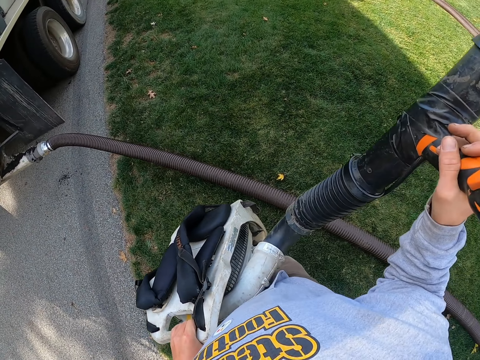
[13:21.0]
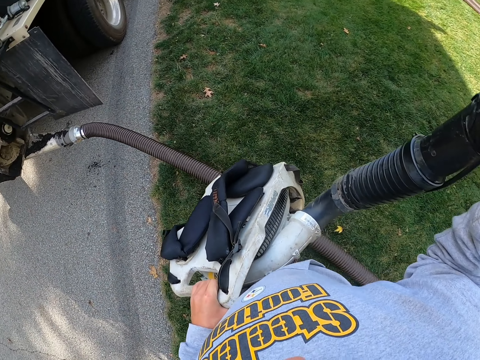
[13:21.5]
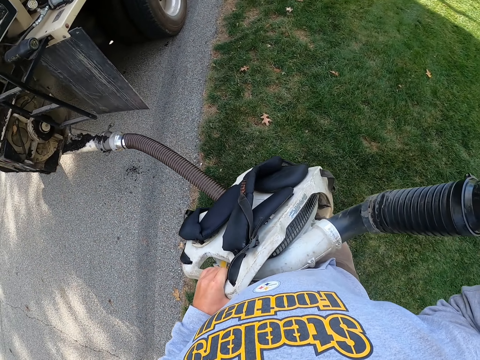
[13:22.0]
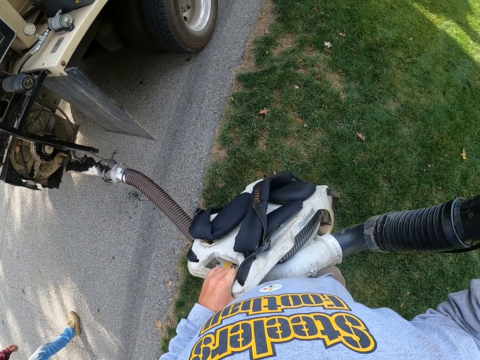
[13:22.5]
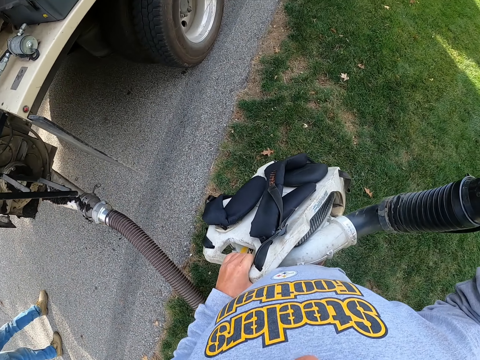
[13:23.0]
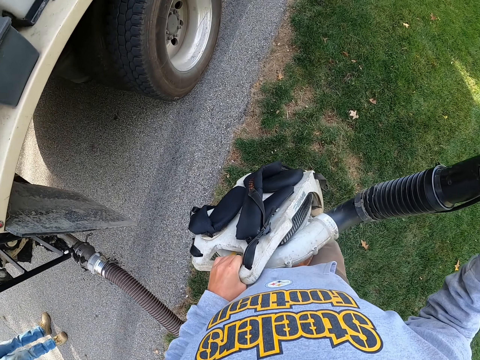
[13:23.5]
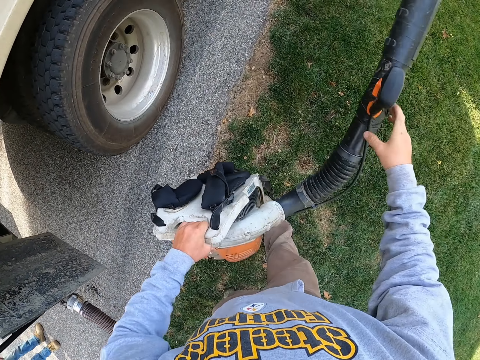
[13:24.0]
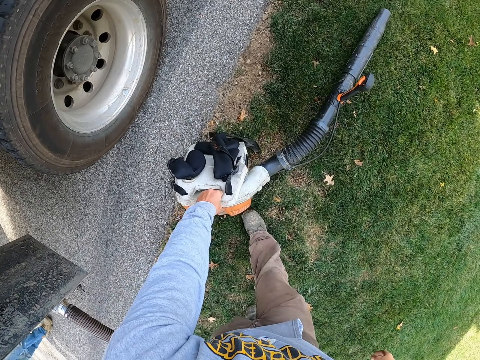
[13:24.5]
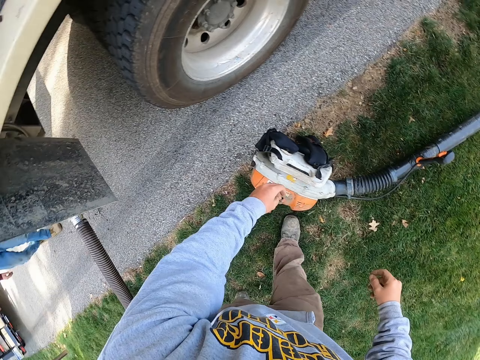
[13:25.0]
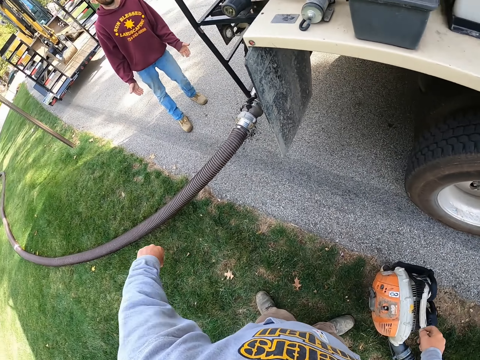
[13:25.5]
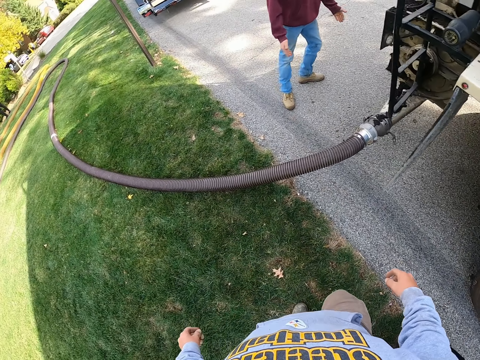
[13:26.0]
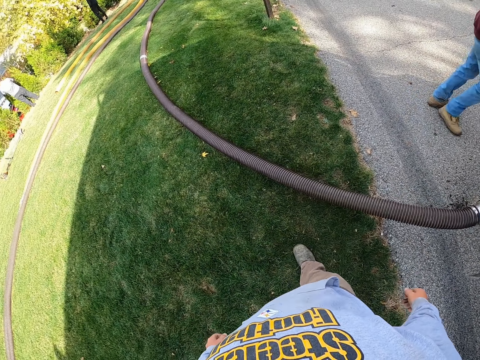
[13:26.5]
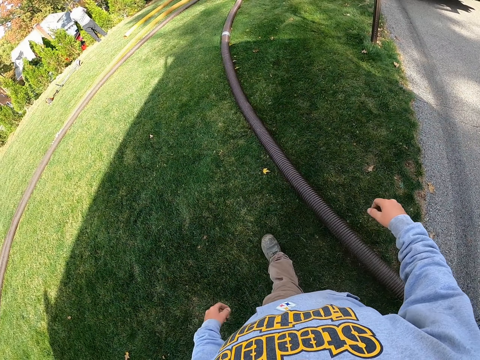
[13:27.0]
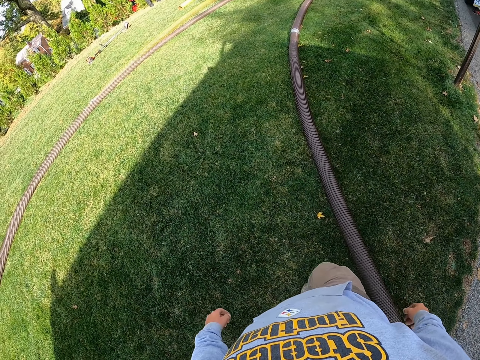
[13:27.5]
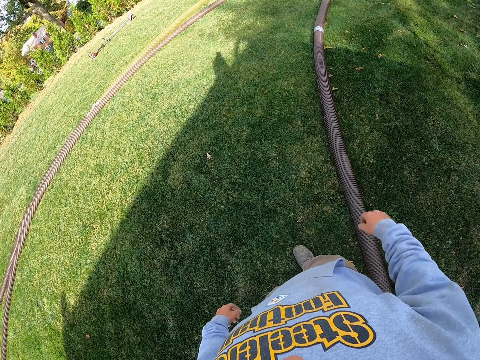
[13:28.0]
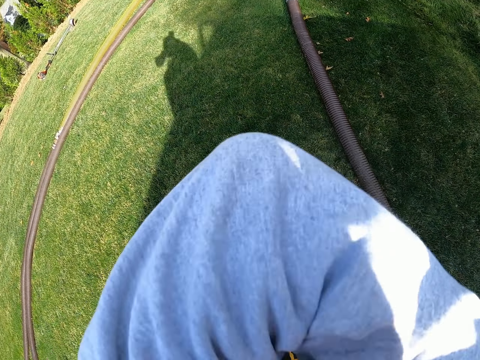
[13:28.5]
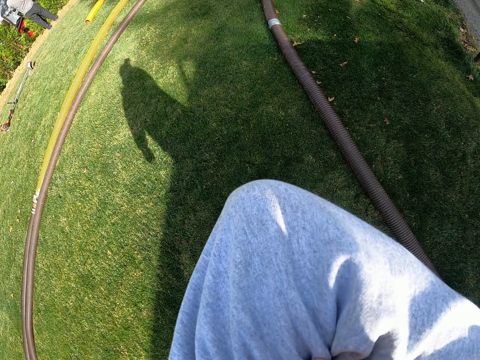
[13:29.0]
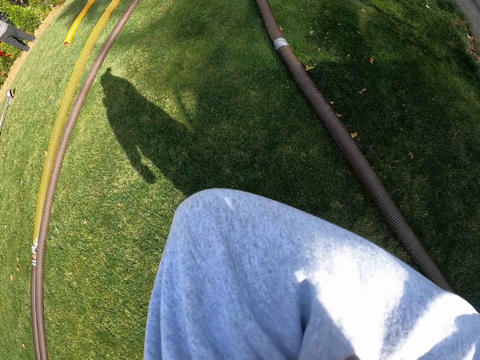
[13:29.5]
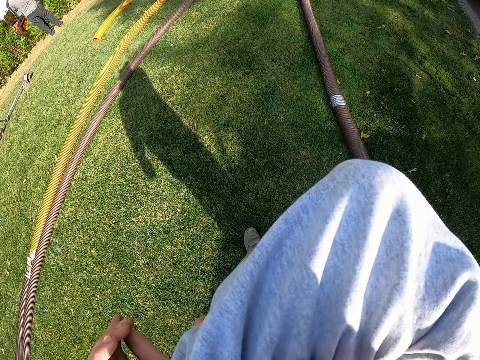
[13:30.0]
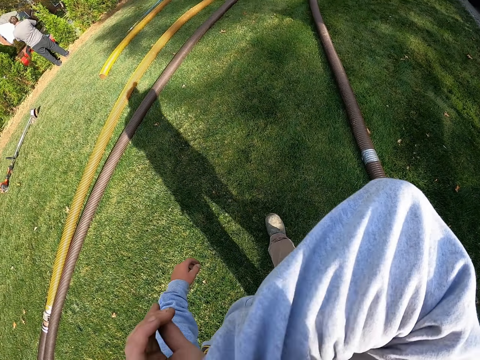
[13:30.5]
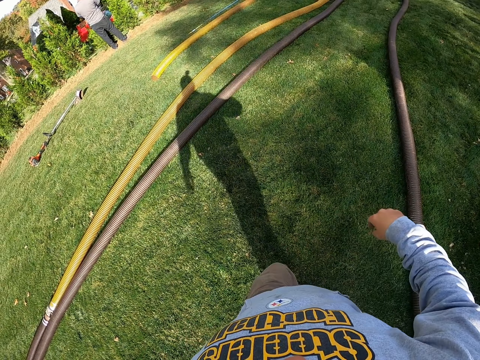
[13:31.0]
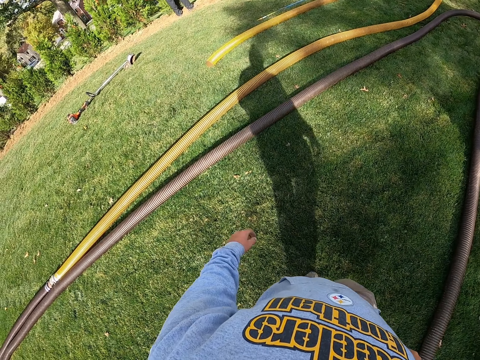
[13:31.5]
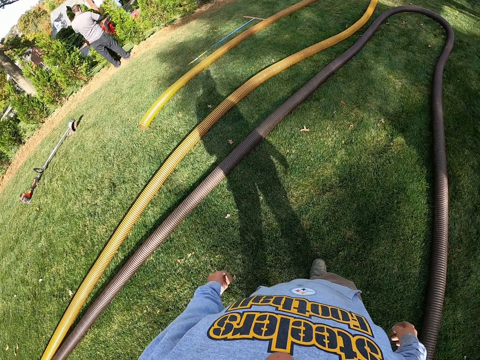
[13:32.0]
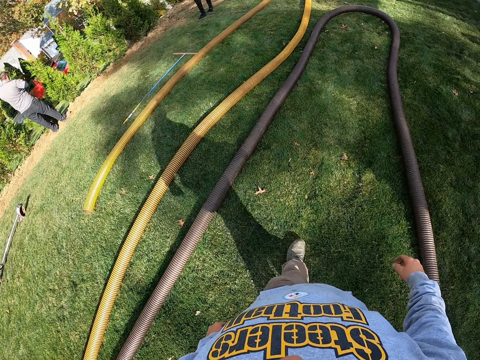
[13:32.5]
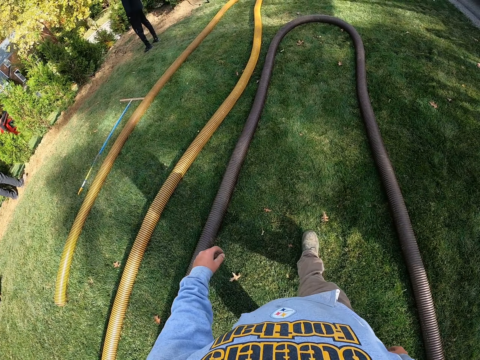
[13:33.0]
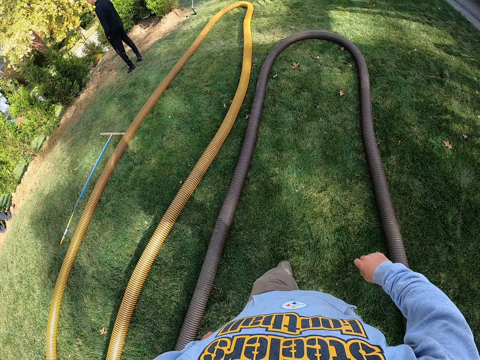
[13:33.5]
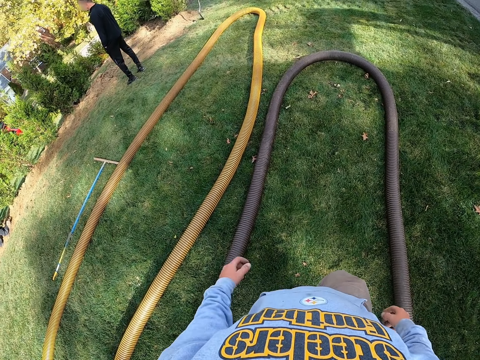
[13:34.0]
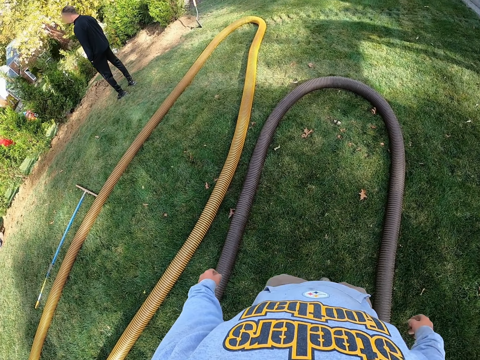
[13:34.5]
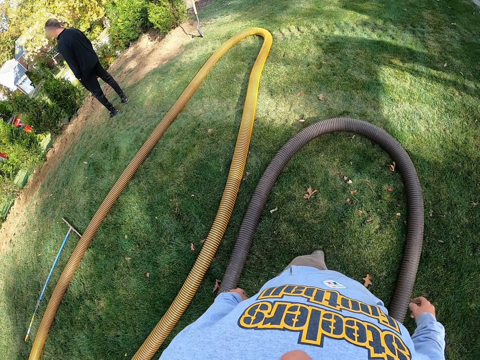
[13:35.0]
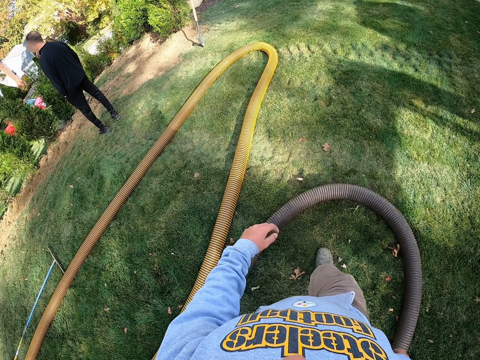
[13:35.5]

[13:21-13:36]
The camera wearer puts the pump on the ground. They bend, stand, and walk in the garden.

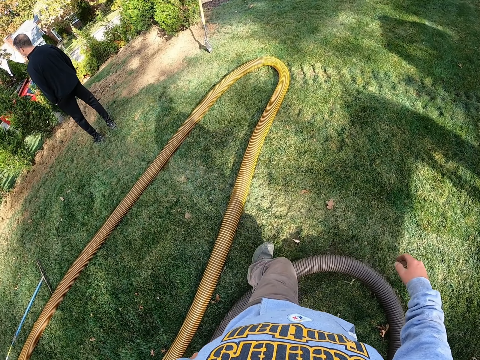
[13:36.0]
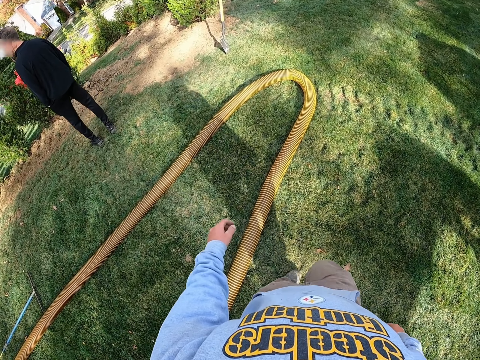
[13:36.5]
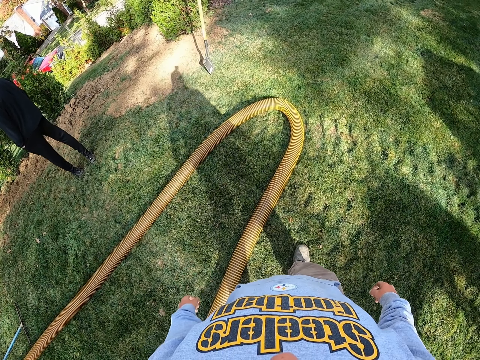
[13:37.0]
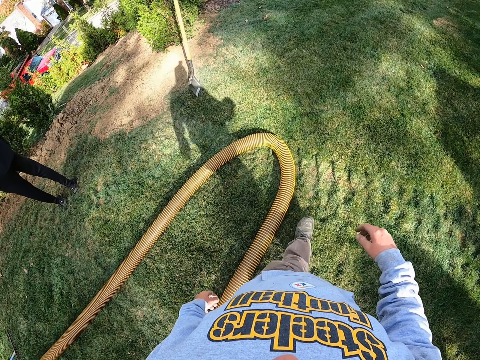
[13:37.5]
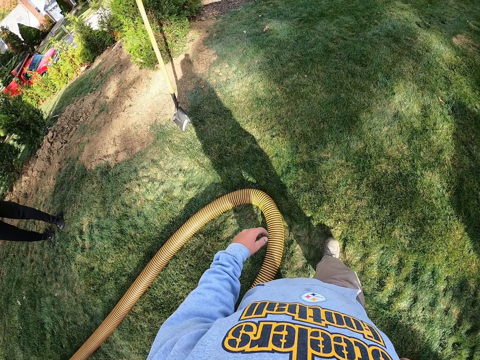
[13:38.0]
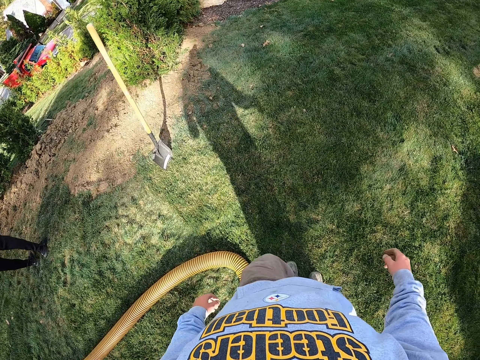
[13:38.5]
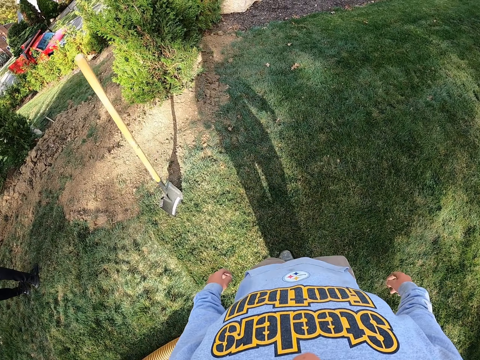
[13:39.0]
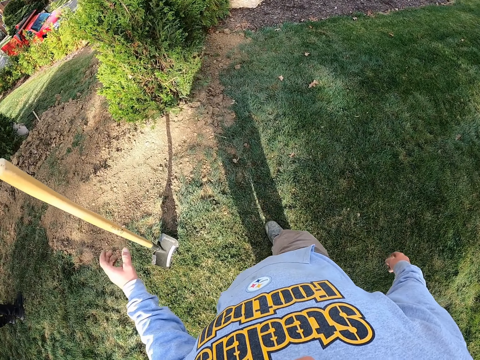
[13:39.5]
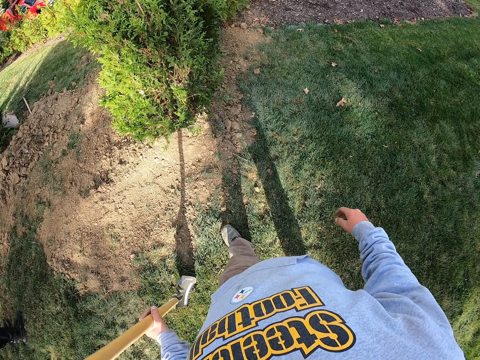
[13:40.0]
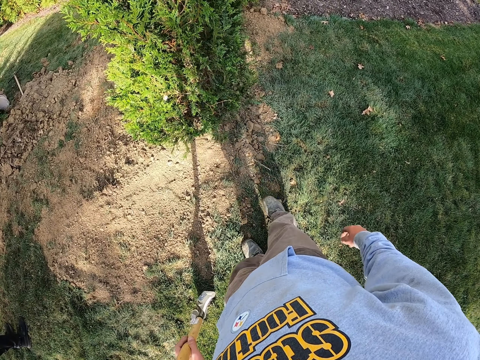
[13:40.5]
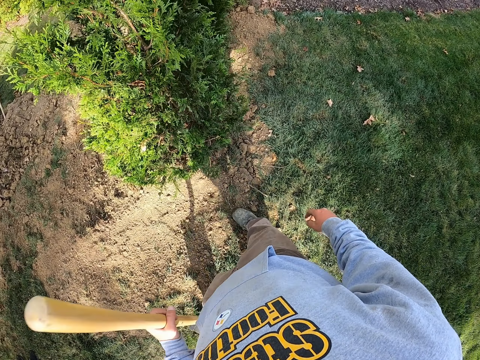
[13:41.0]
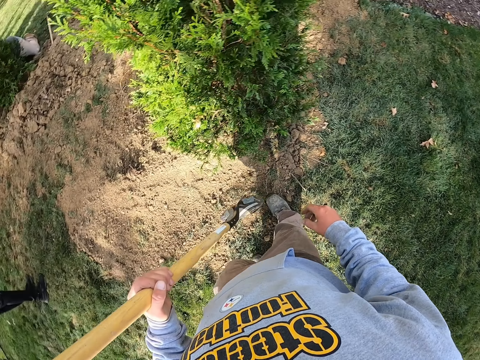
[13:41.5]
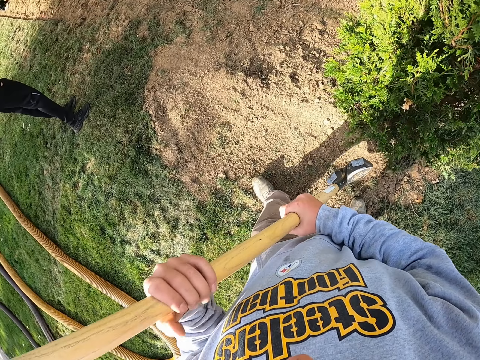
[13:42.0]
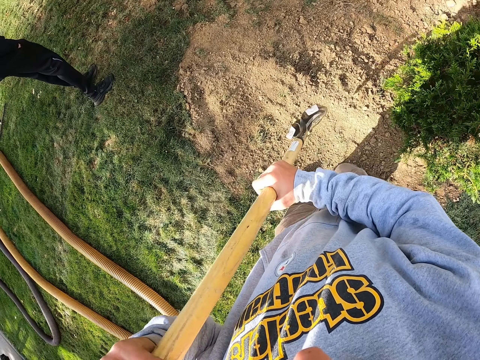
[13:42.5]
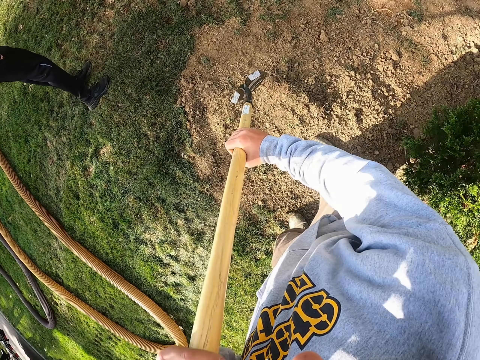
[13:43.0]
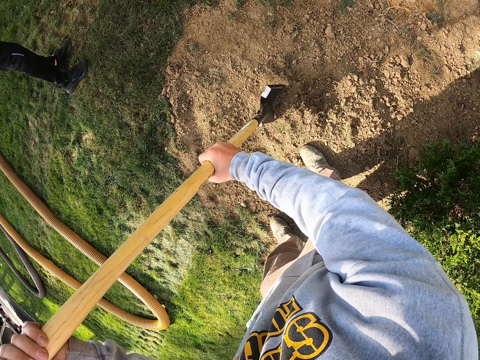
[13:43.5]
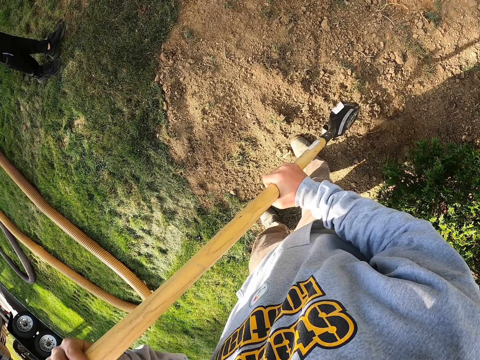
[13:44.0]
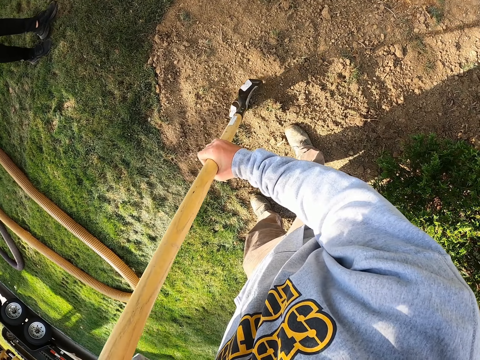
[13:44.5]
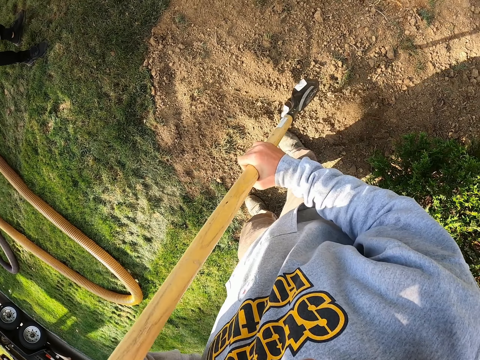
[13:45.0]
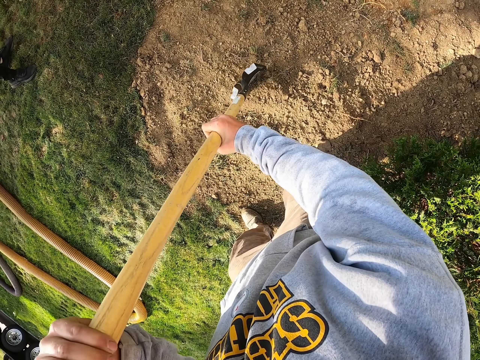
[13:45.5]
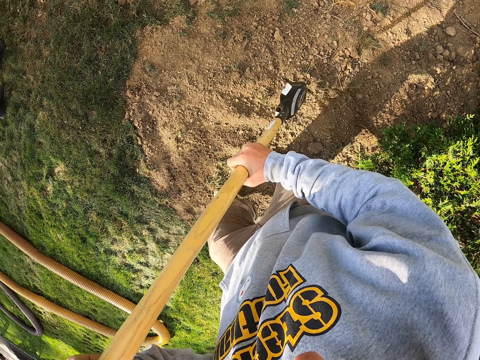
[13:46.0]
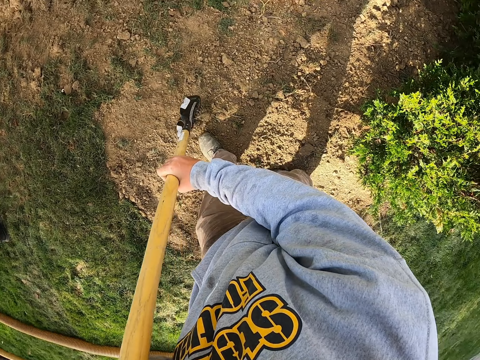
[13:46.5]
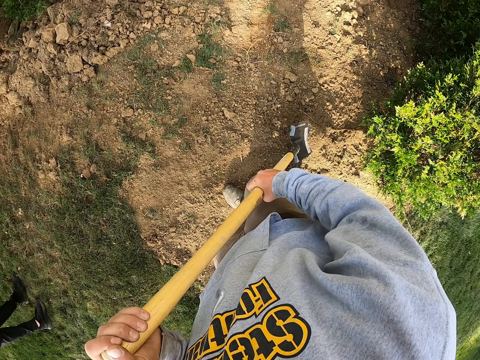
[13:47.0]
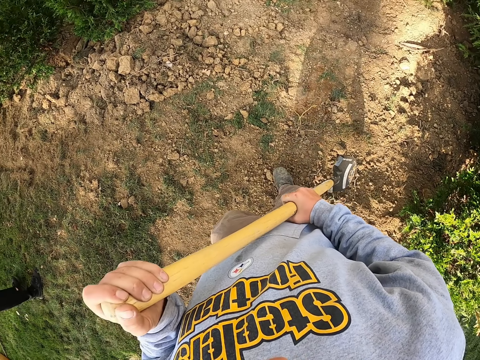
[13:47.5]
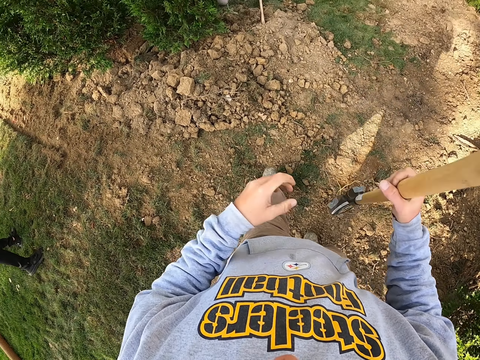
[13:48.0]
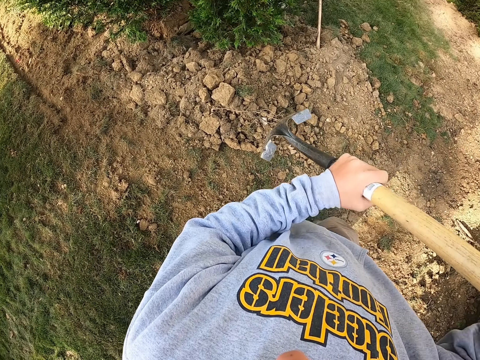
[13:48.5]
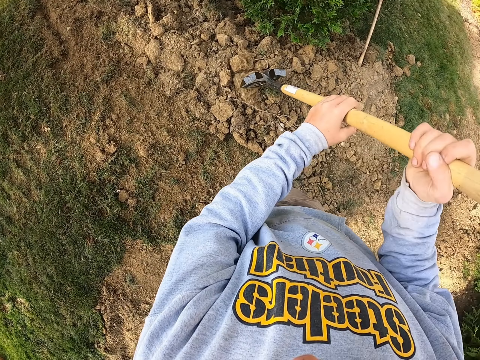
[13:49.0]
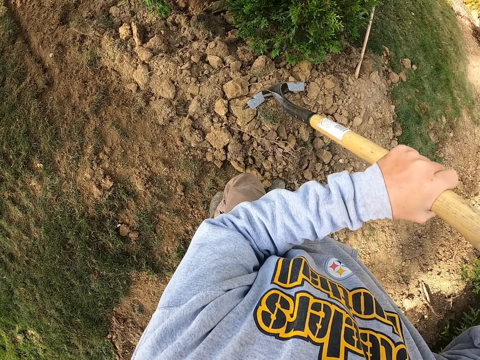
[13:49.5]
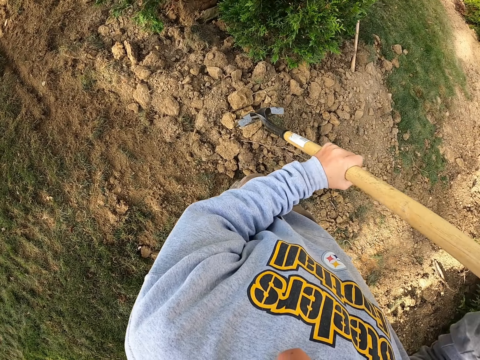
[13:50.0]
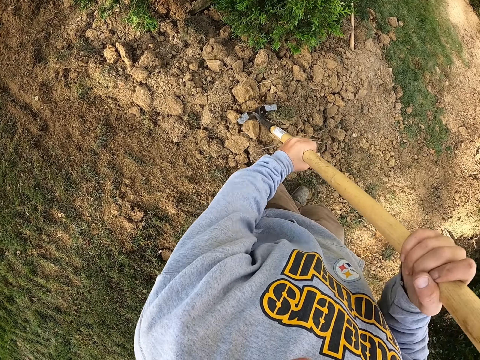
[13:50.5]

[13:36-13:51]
The camera wearer takes a shovel and walks in the garden. They spread soil on the ground with the shovel. A man walks in the garden. The camera wearer smashes the stones.
